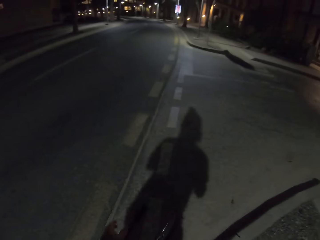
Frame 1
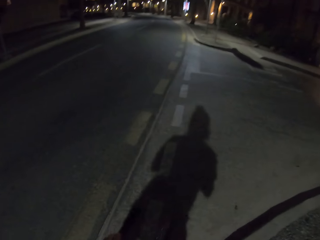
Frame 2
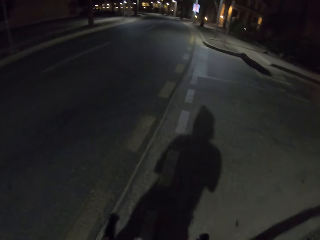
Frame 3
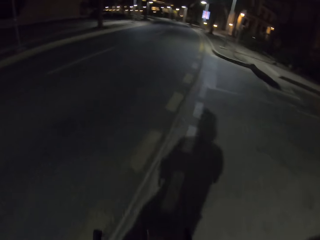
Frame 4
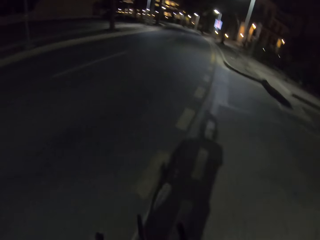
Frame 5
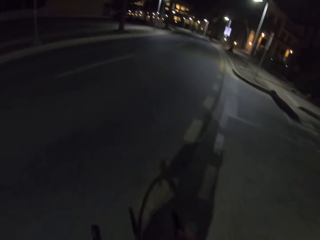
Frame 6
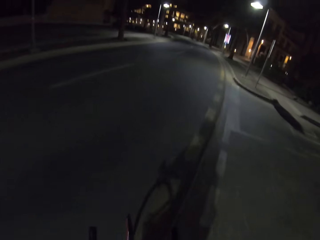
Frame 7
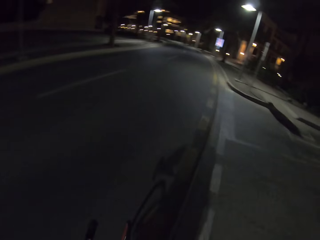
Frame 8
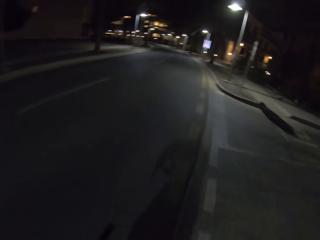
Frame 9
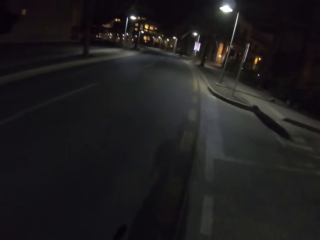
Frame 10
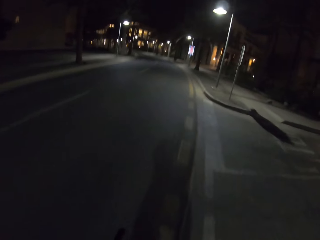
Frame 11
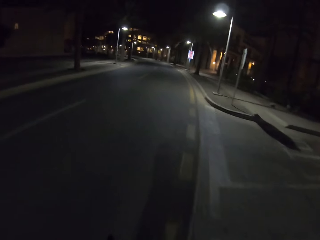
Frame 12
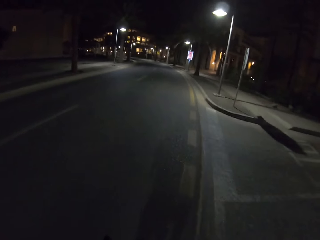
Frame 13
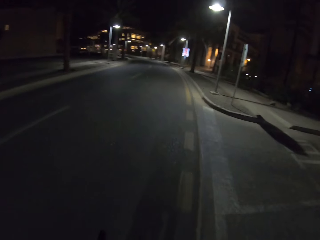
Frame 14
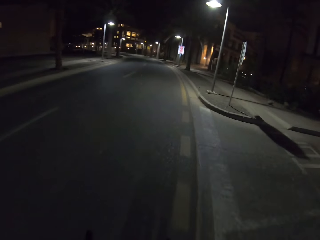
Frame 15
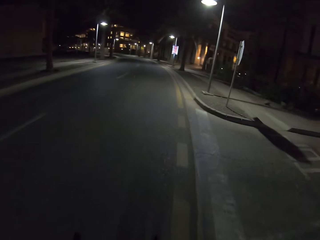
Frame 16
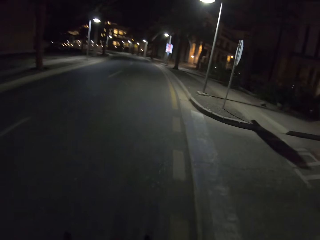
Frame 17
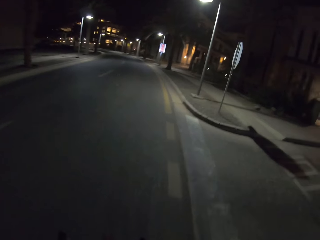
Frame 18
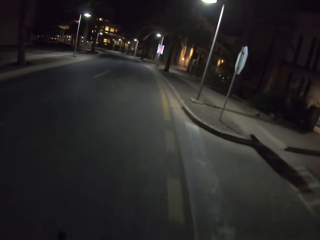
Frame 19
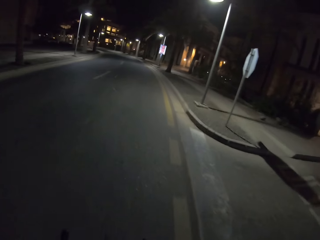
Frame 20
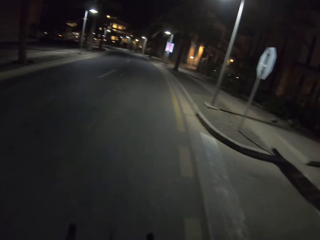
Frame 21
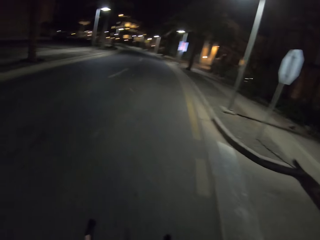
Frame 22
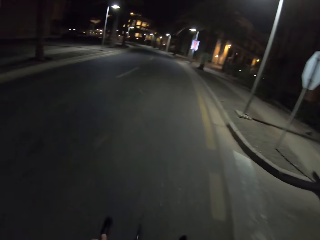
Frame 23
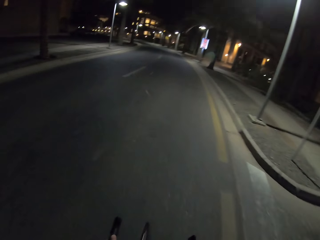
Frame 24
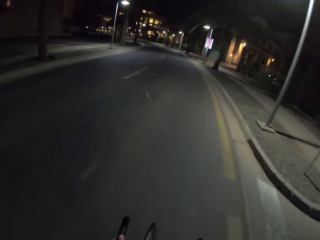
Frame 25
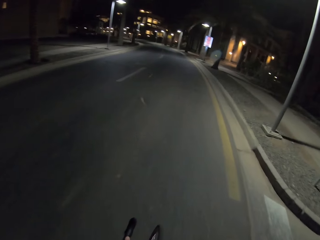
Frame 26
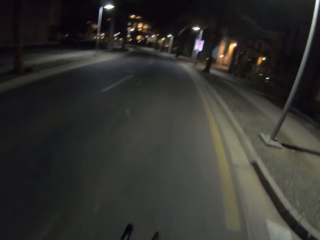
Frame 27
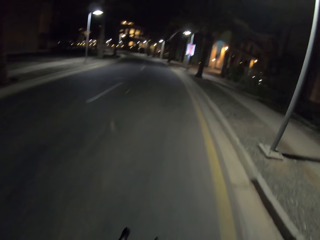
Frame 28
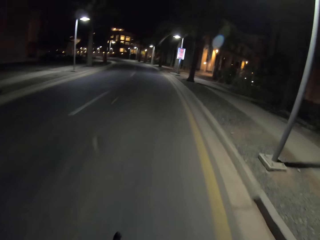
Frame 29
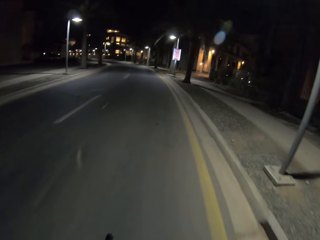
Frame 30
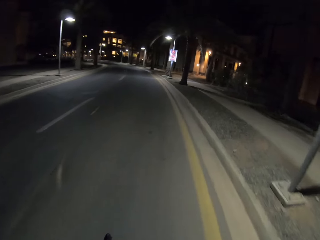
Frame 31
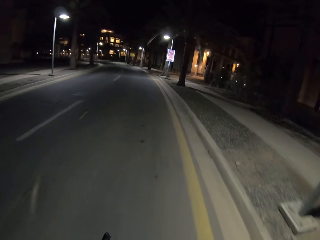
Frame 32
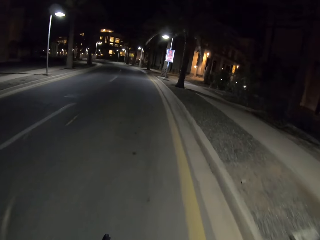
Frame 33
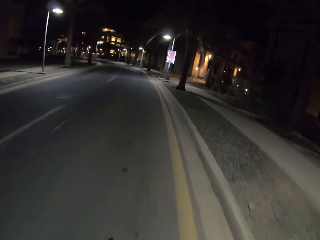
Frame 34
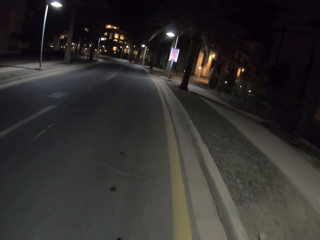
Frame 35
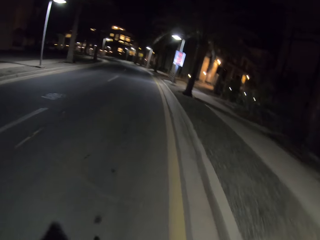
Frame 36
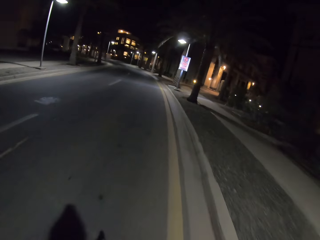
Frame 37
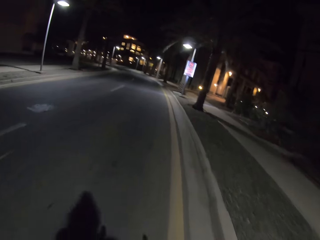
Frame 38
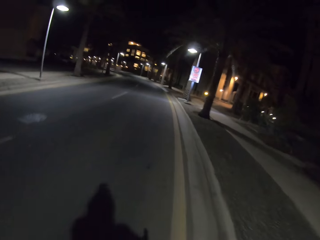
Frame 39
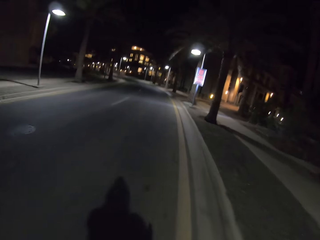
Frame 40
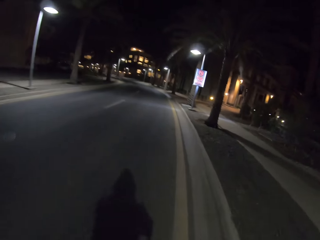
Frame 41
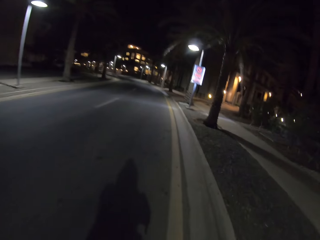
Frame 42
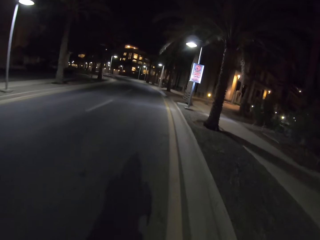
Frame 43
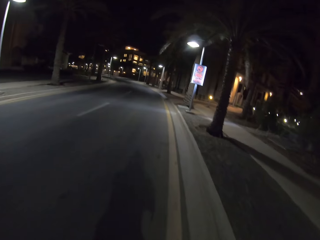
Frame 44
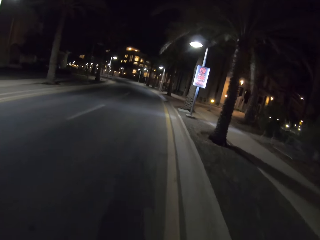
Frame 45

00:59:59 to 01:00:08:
The camera wearer rides a bicycle on the road.

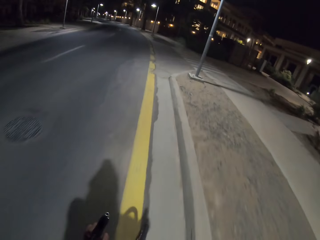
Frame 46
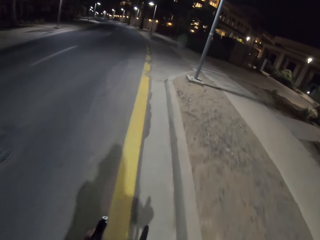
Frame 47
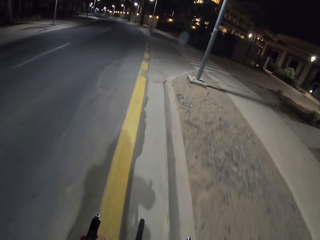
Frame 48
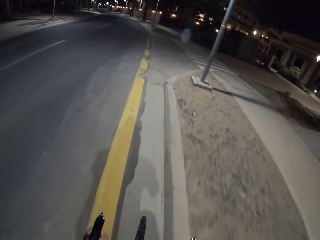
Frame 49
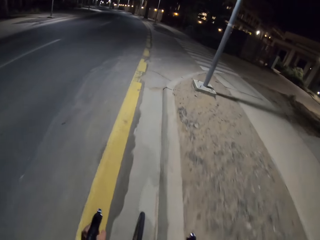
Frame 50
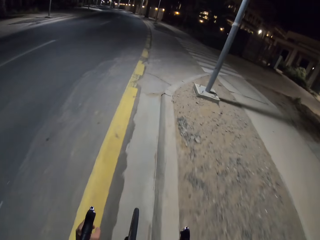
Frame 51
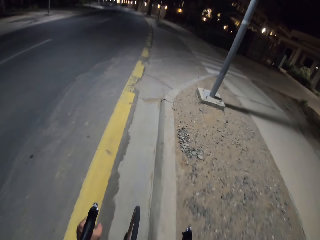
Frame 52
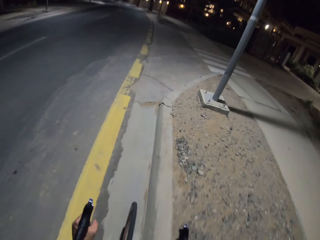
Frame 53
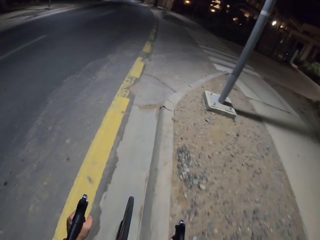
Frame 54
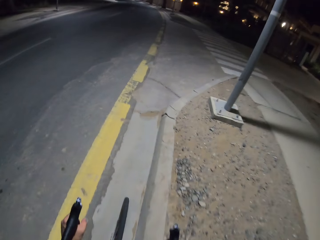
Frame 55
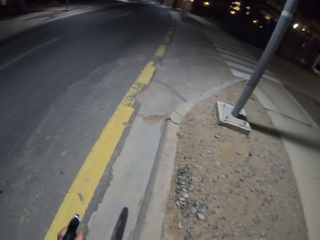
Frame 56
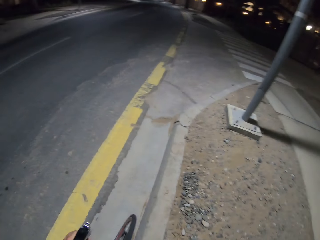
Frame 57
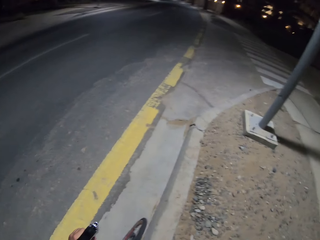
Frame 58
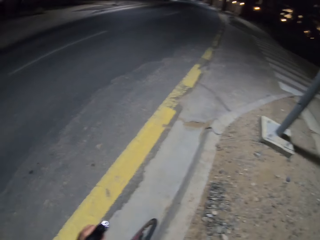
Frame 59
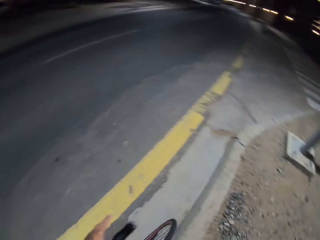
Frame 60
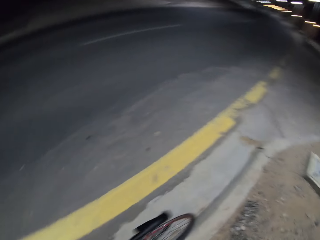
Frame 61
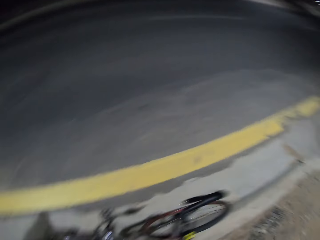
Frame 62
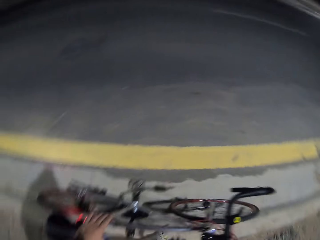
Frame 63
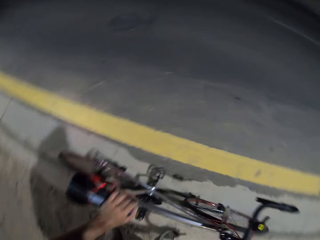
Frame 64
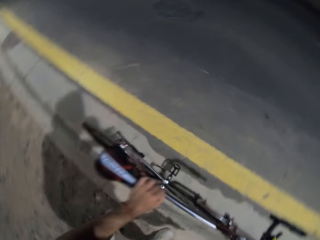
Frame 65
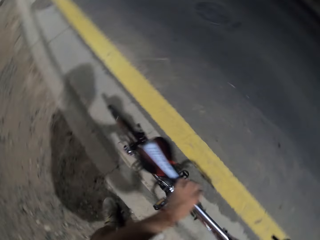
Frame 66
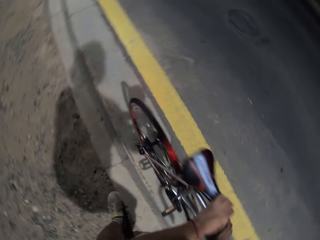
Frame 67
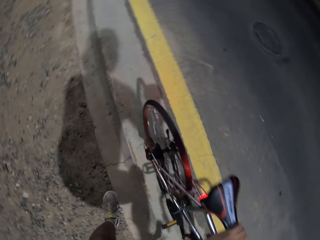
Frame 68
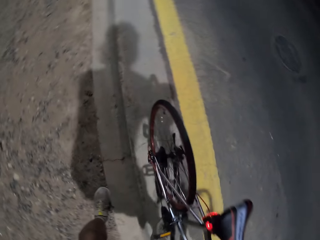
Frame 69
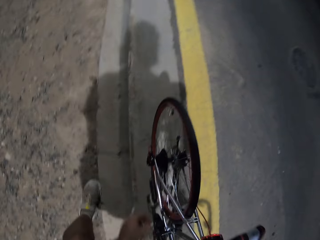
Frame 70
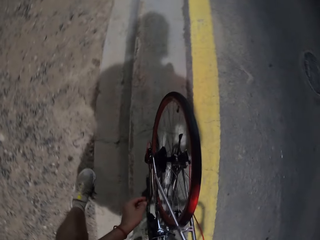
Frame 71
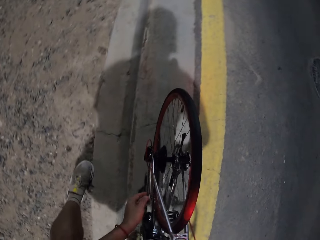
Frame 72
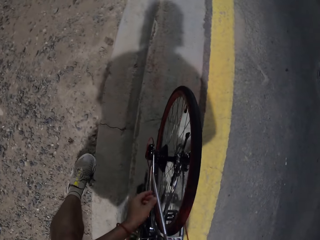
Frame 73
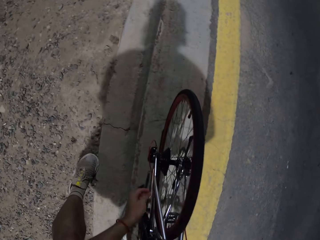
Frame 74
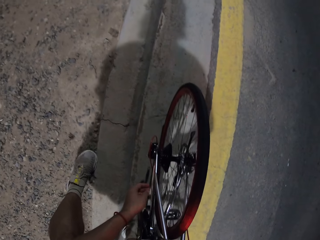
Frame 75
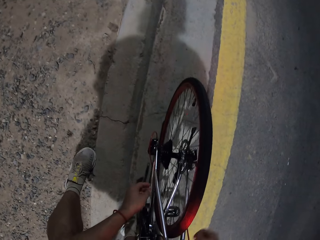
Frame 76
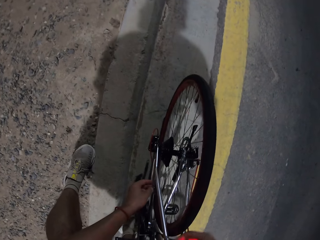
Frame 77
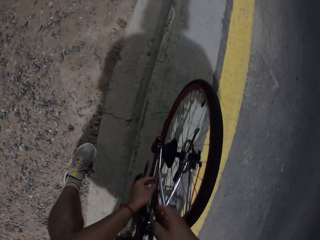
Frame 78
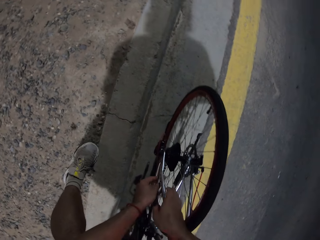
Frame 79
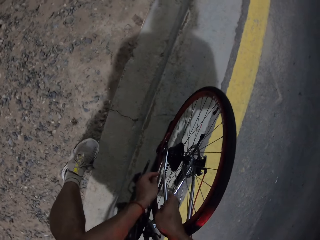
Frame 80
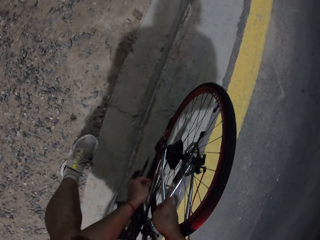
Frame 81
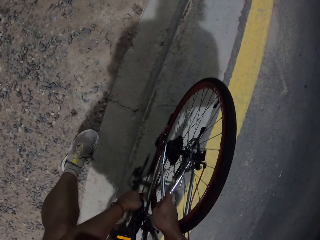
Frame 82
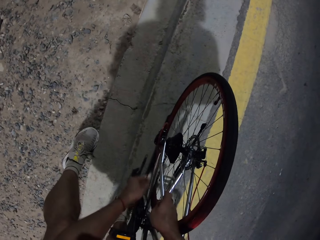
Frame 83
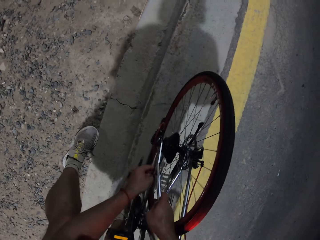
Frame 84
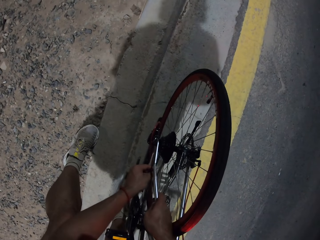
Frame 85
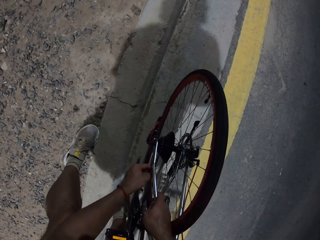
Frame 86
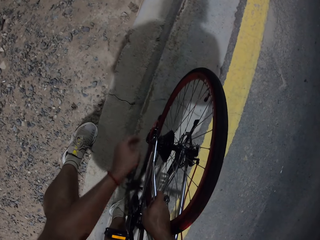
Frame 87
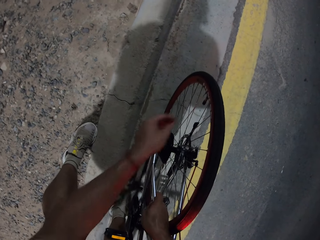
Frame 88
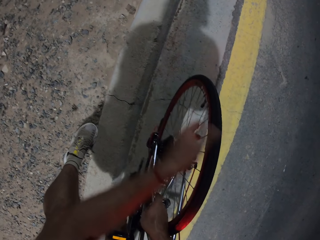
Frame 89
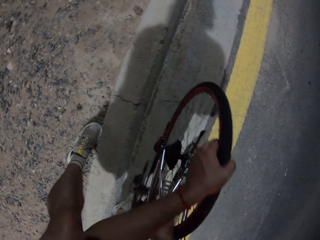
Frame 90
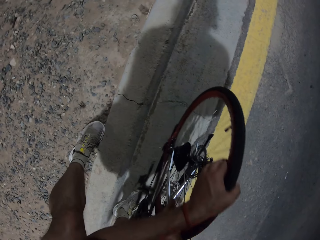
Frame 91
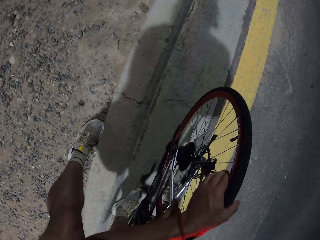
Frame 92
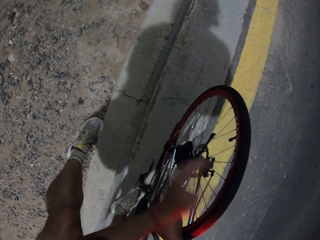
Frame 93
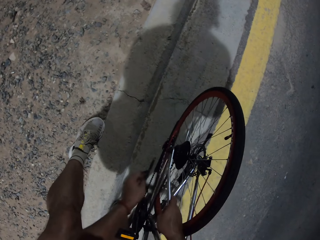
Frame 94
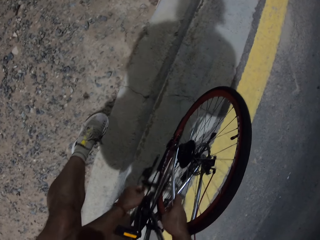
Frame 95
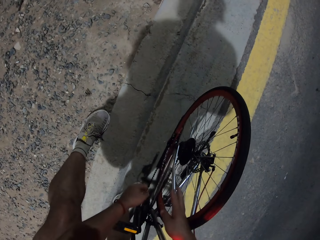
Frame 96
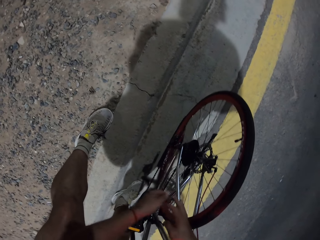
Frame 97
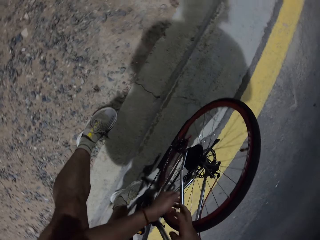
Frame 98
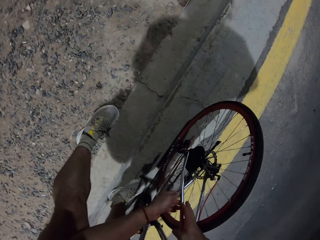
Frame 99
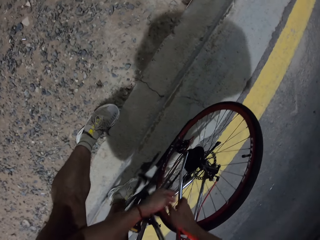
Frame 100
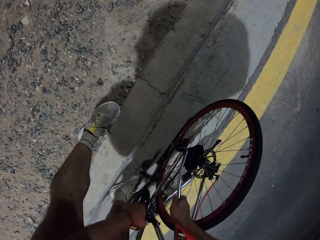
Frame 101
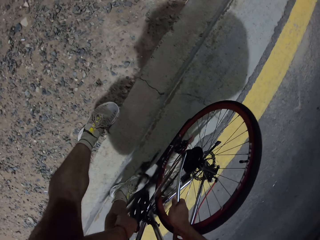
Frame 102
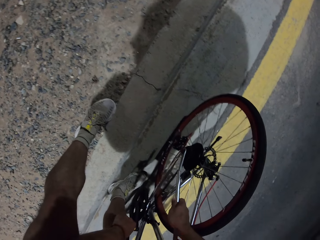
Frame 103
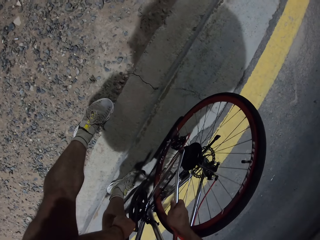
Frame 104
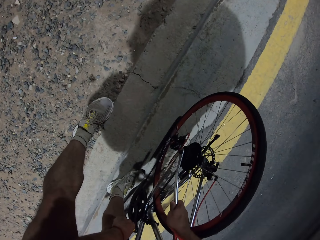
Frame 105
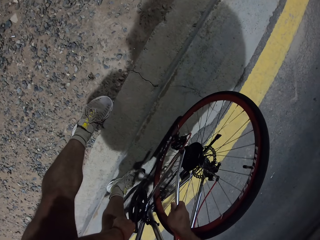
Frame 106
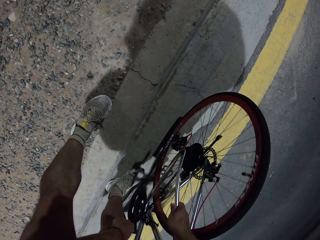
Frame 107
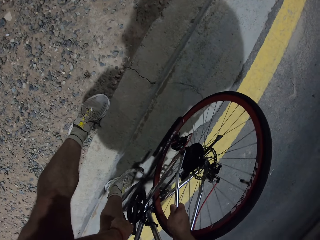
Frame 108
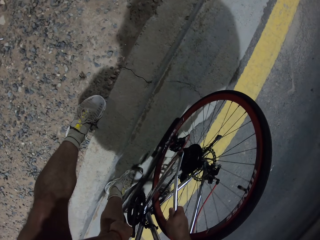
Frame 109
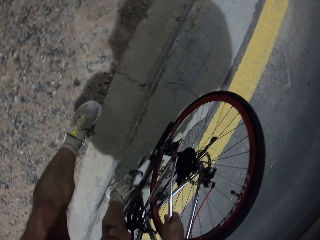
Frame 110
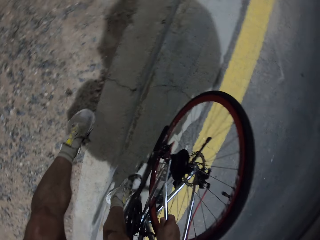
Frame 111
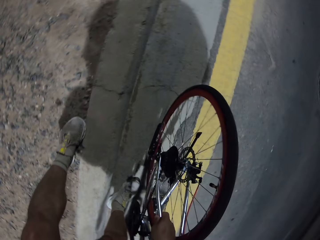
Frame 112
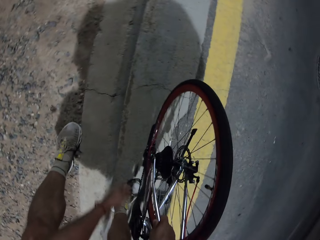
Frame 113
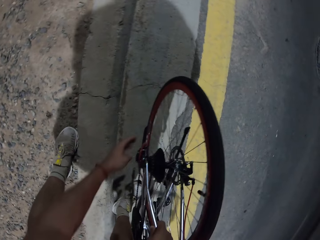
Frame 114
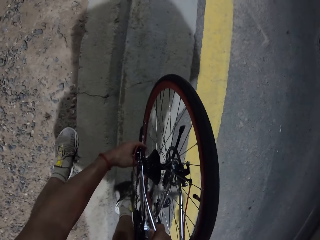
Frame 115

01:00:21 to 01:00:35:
The camera wearer stops the bicycle on the road. He gets off the bicycle, looks around and touches the bicycle seat. He touches the bicycle chain. He holds the bicycle. He repairs his bicycle. He touches the bicycle tire. He touches the pedal.
